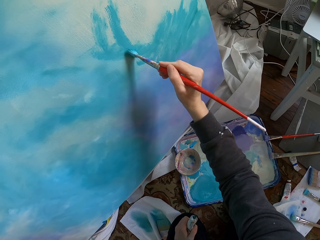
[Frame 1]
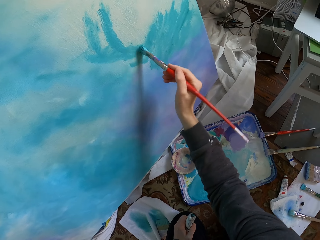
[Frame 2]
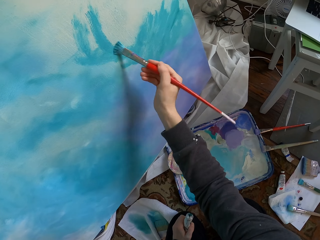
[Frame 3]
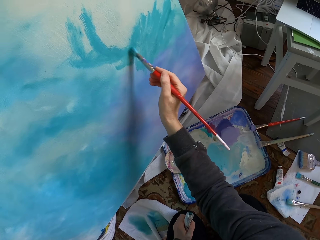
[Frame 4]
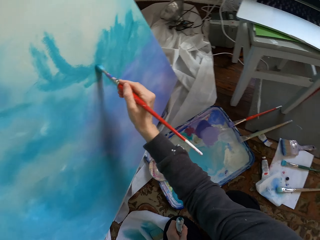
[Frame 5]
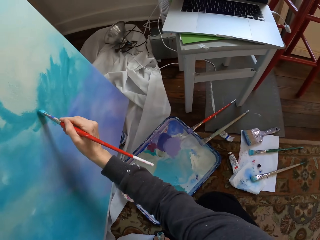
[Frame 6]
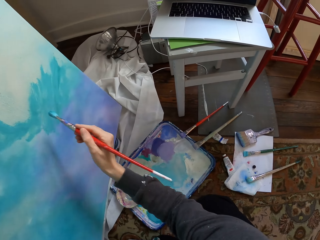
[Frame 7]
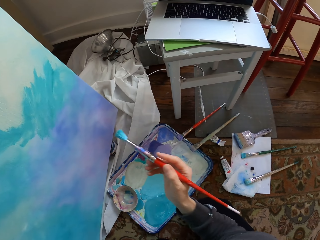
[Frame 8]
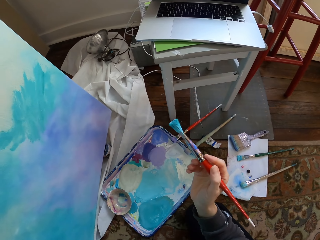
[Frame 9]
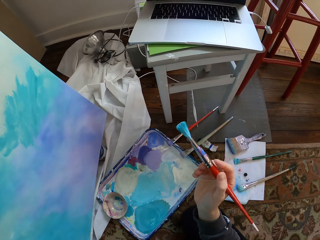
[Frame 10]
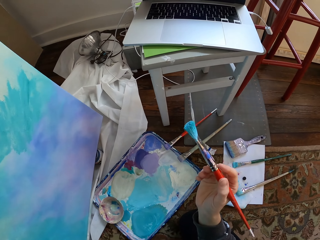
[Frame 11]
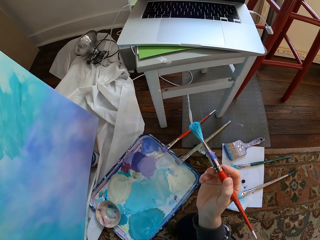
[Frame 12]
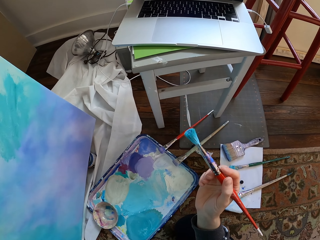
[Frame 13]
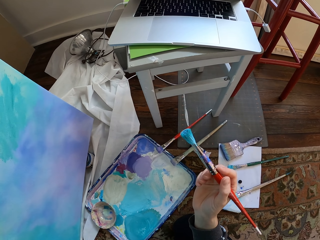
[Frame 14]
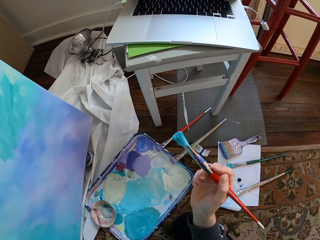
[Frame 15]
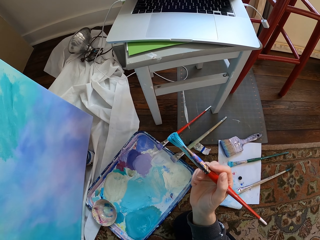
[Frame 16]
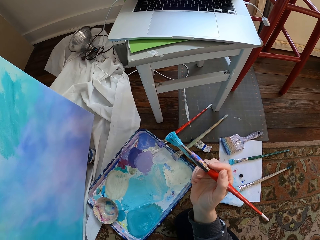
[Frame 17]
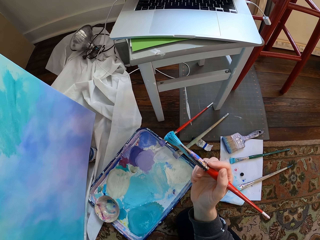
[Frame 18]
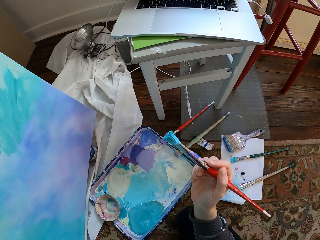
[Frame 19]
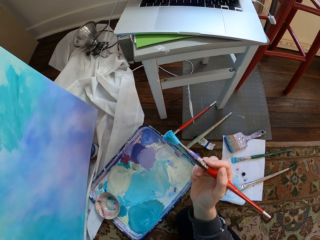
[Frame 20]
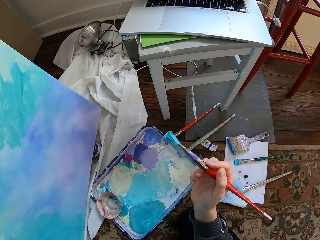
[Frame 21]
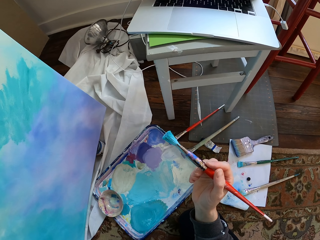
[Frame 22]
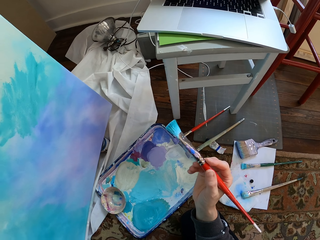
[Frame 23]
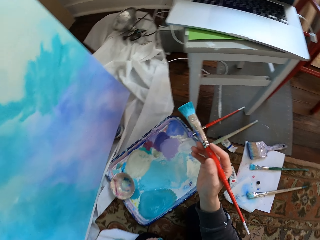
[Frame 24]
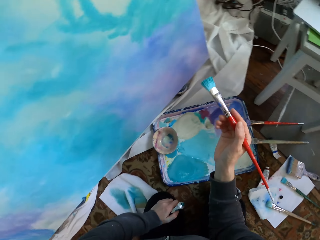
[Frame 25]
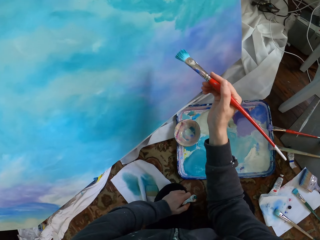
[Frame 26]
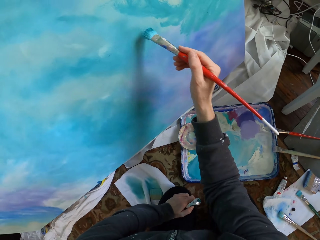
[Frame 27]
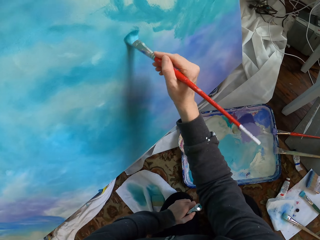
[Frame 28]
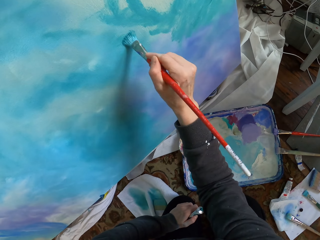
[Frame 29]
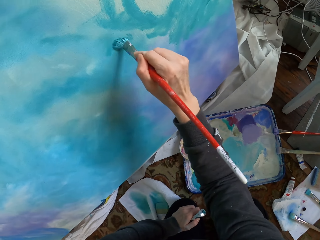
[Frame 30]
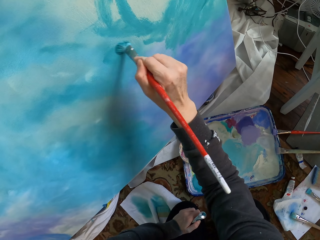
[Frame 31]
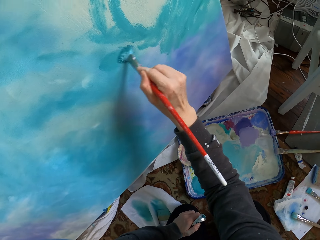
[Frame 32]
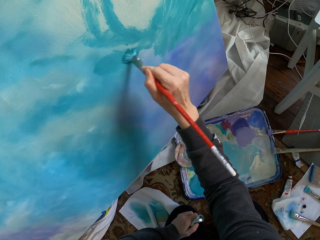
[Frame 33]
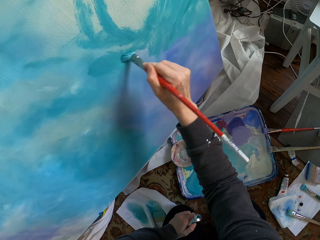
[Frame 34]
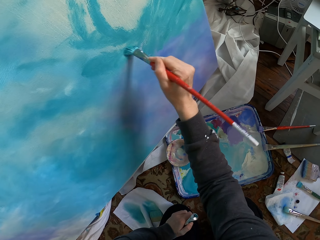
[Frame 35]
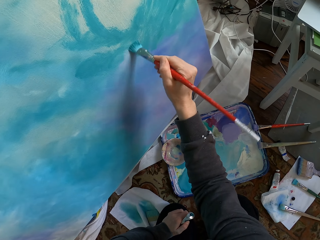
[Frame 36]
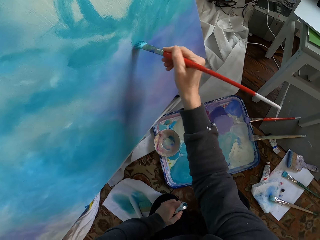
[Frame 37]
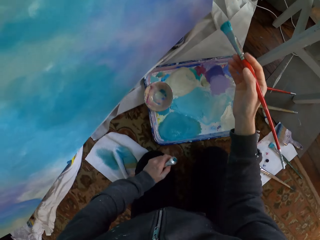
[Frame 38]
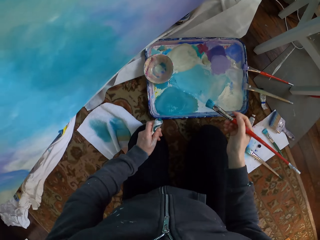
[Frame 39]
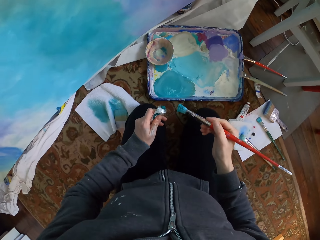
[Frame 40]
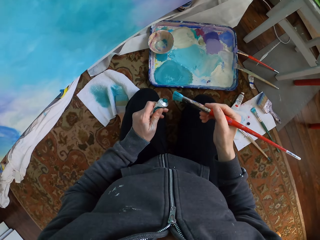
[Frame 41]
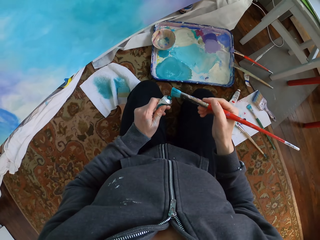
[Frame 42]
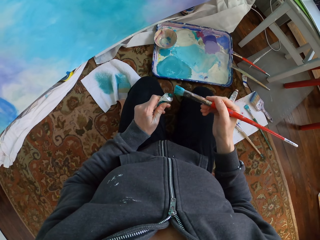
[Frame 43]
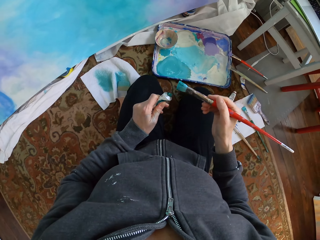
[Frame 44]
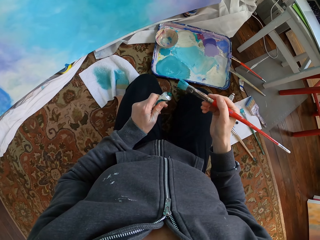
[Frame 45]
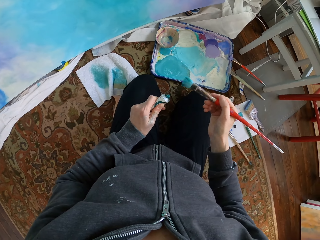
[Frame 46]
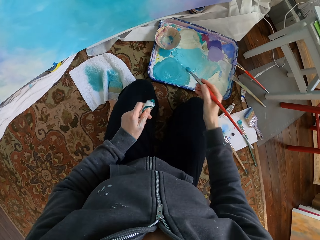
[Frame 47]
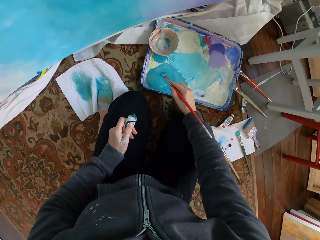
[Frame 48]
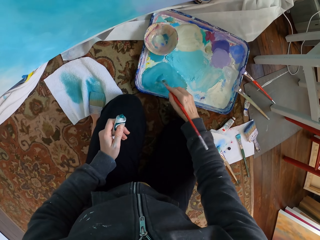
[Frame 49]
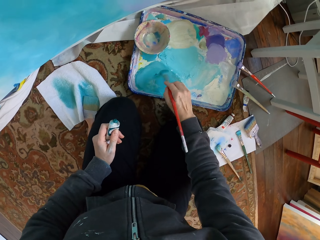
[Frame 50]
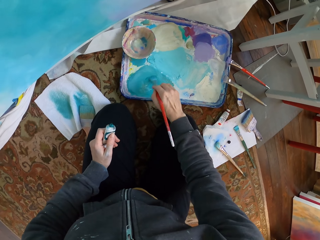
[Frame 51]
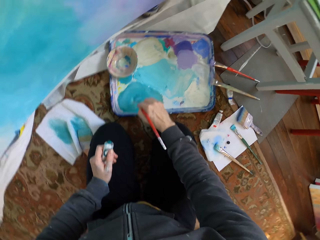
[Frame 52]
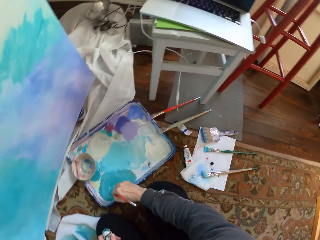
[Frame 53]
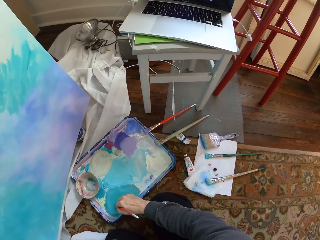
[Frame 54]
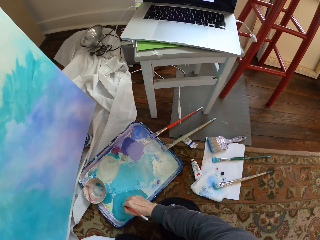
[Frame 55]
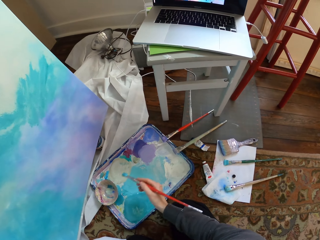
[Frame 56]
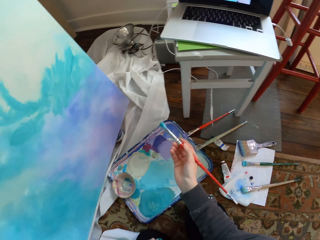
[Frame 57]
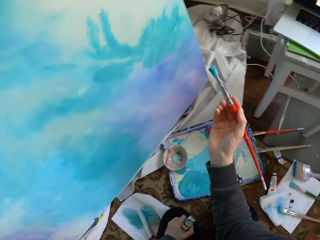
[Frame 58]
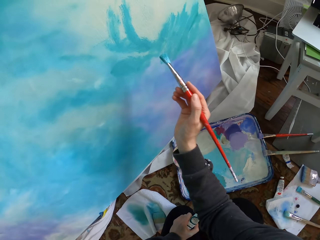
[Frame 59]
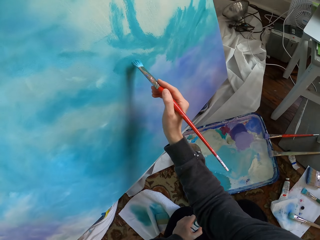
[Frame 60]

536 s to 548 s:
The camera wearer stops. They paint the board. They apply the paint on the paint brush. They mix the paint. They brush the paint.

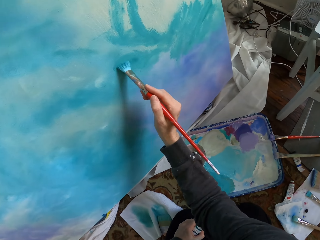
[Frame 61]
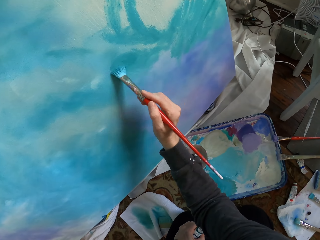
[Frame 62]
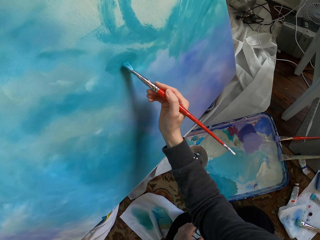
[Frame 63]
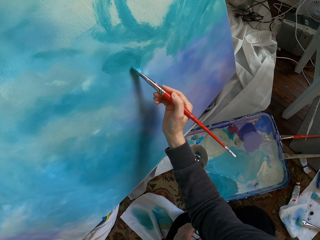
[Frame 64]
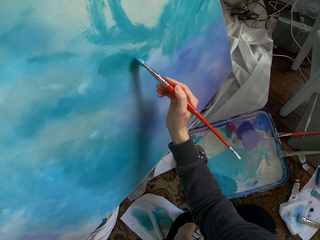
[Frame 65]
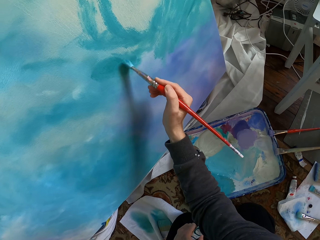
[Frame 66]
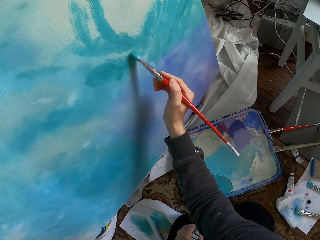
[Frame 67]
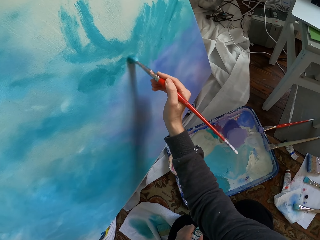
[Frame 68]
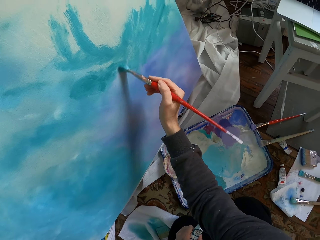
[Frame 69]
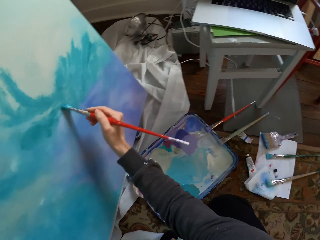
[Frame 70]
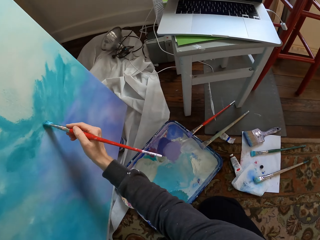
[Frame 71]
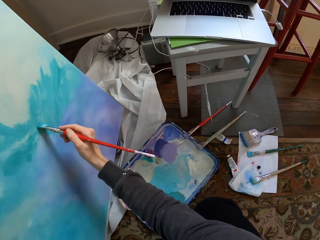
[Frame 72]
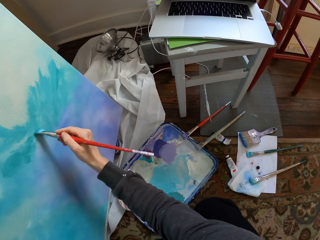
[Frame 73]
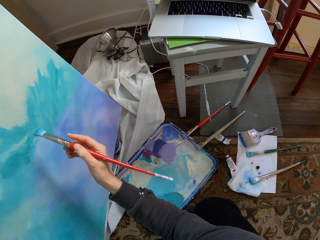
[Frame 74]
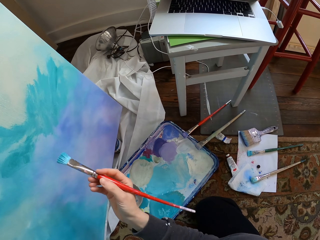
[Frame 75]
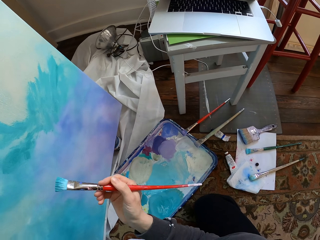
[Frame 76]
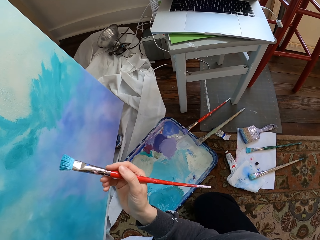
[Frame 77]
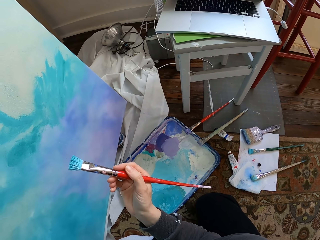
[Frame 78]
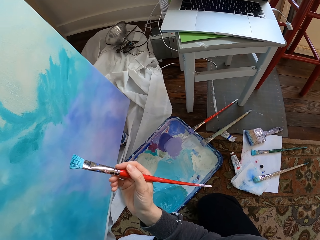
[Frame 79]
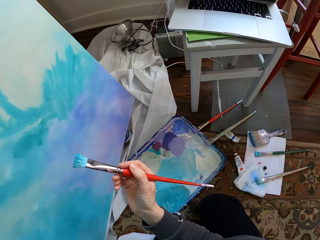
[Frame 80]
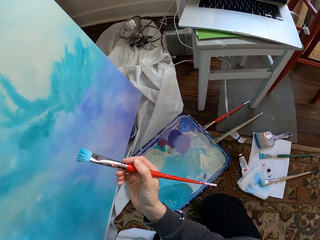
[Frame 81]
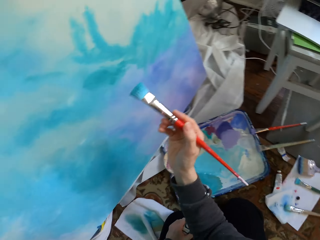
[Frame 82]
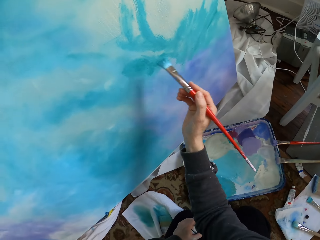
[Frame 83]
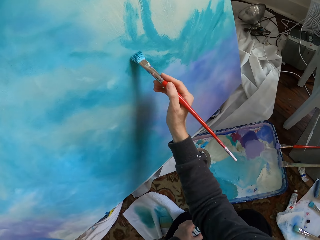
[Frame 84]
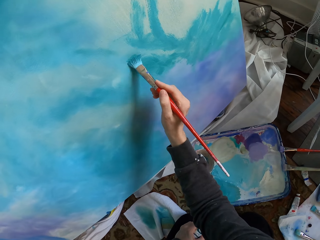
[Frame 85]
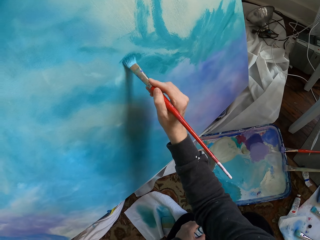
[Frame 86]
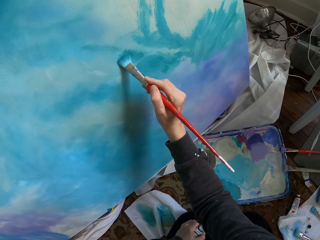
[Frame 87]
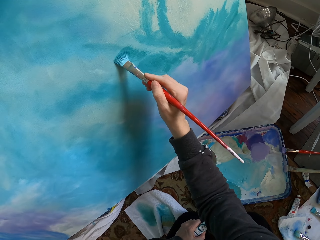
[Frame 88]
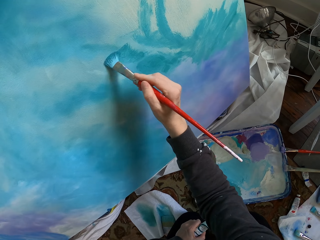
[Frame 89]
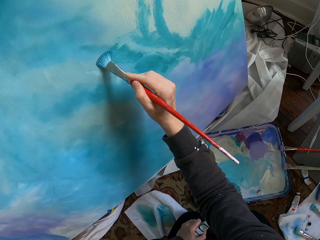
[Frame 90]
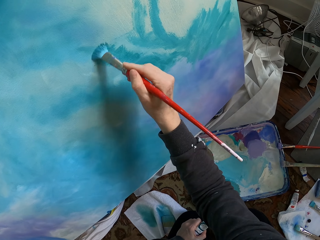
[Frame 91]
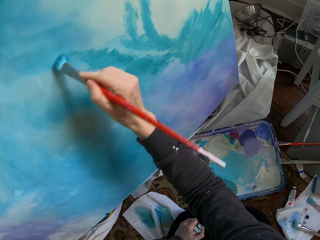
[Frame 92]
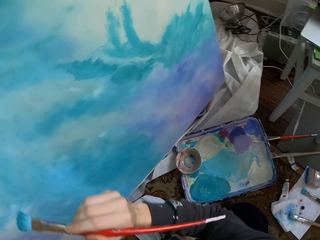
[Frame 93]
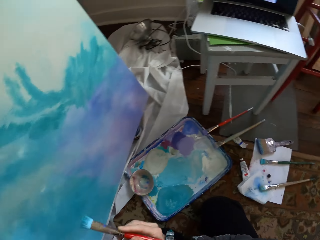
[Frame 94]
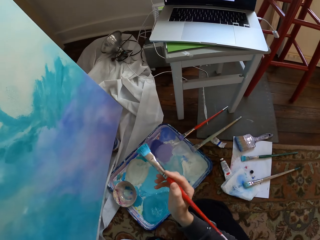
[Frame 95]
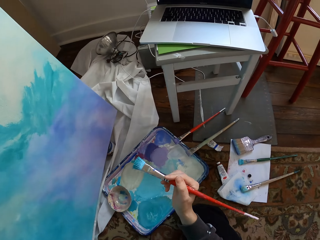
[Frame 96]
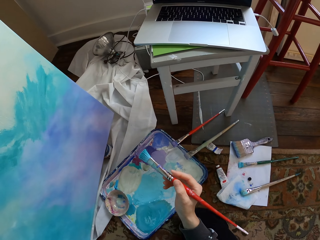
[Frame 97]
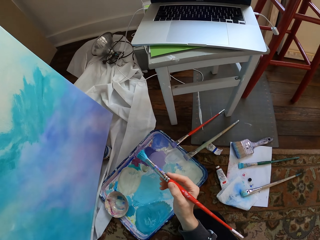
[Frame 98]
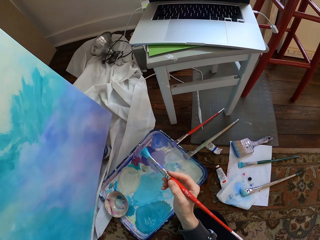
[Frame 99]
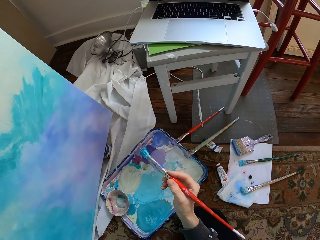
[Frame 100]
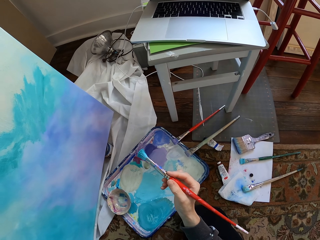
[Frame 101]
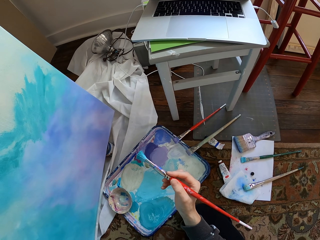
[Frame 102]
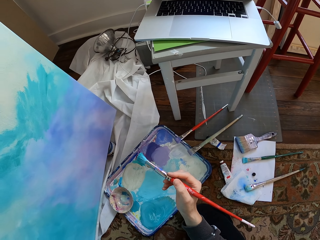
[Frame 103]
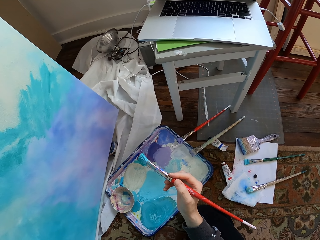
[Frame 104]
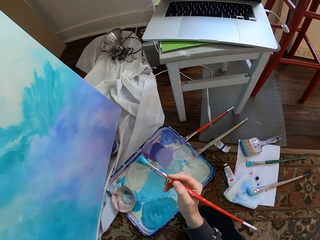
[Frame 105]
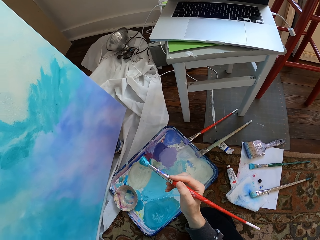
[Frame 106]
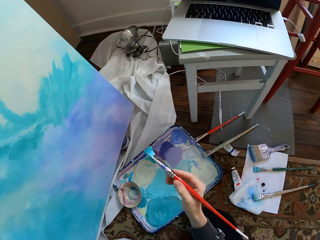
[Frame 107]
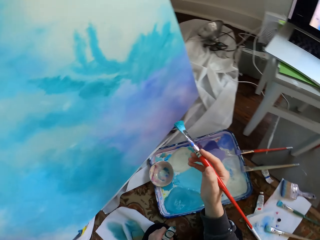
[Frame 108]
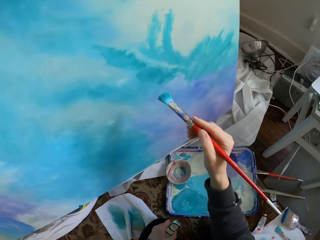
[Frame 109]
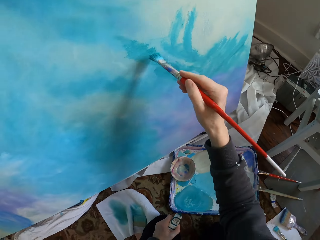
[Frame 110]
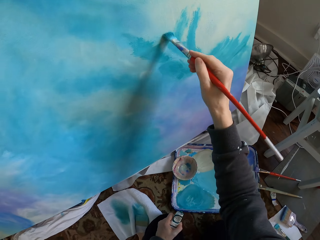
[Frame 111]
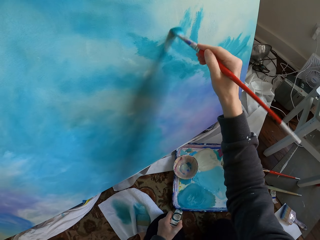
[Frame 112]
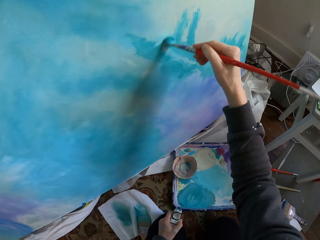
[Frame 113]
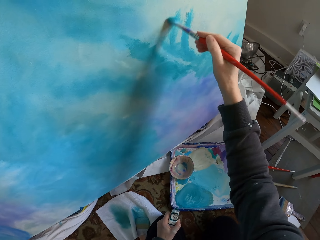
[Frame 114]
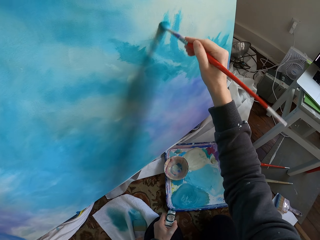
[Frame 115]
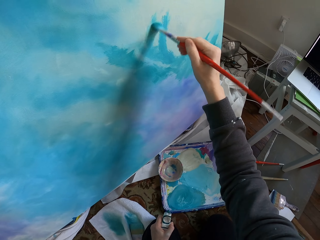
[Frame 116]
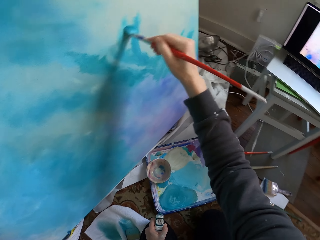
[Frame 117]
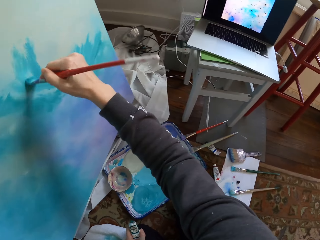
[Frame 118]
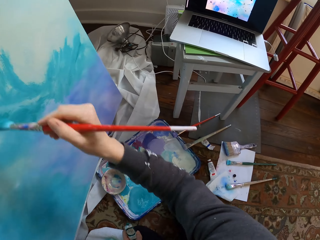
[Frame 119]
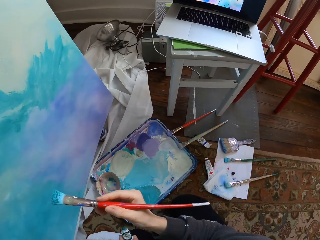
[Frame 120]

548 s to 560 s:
The camera wearer paints the board. They stop. They paint the board. They stop. They paint the board.
